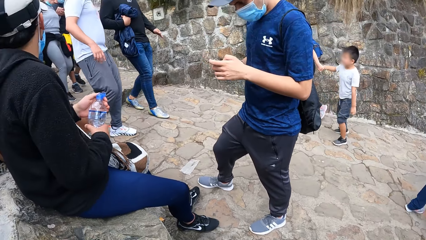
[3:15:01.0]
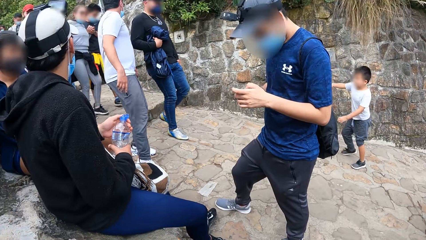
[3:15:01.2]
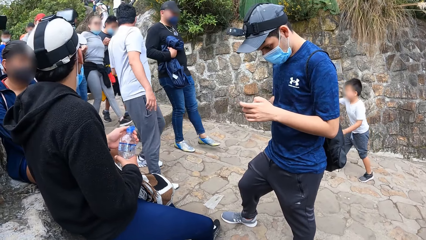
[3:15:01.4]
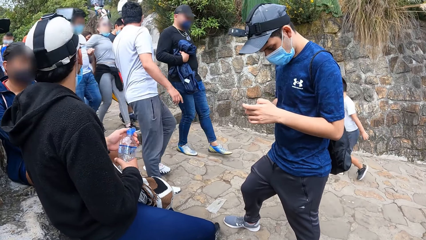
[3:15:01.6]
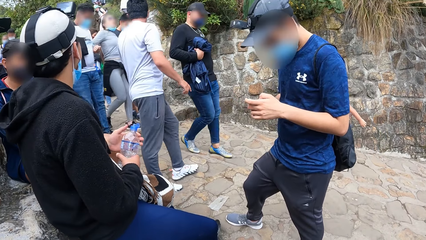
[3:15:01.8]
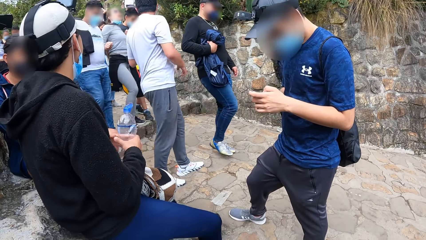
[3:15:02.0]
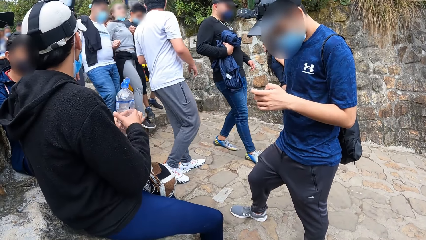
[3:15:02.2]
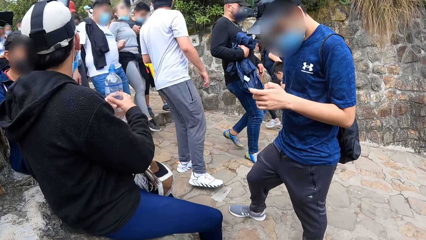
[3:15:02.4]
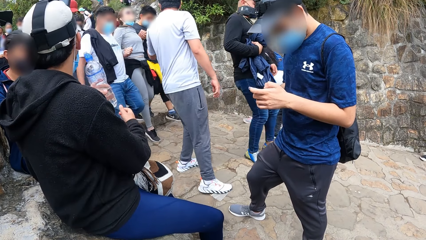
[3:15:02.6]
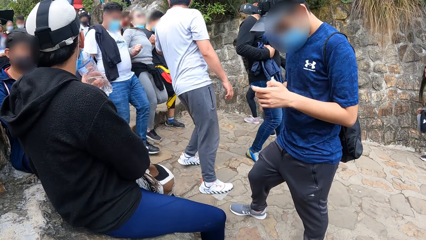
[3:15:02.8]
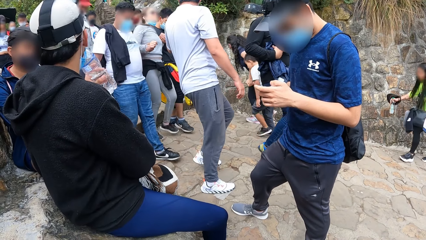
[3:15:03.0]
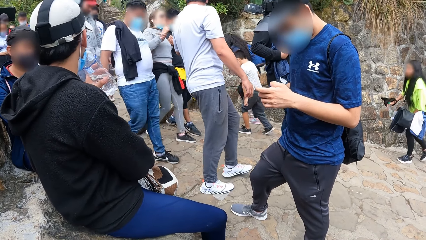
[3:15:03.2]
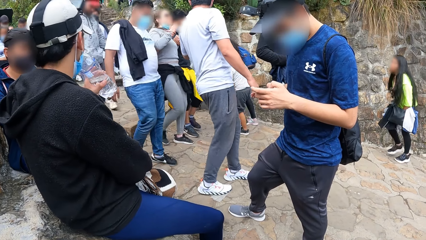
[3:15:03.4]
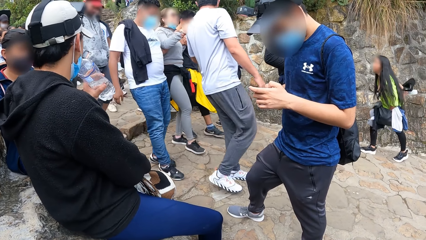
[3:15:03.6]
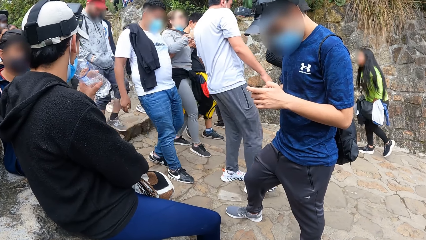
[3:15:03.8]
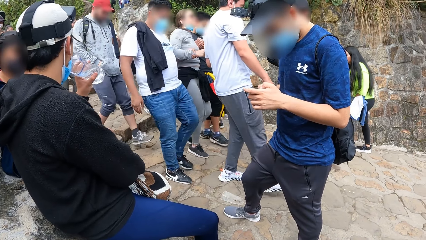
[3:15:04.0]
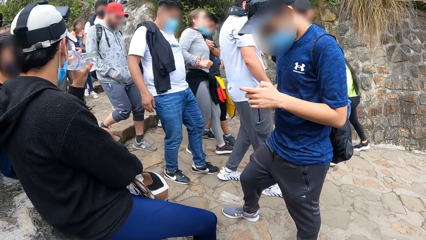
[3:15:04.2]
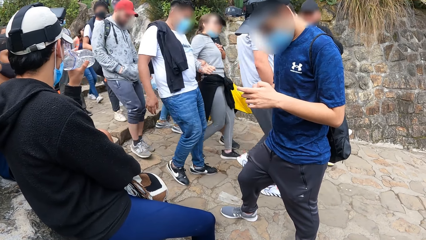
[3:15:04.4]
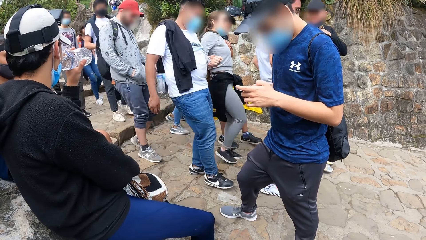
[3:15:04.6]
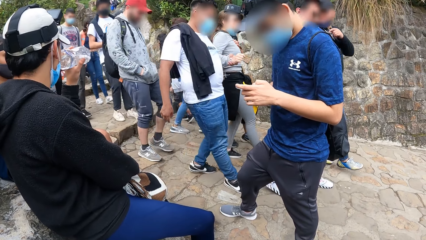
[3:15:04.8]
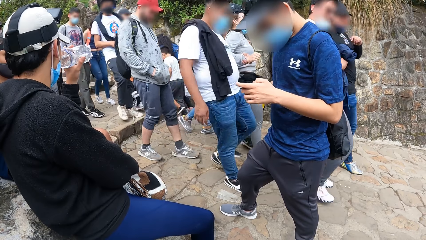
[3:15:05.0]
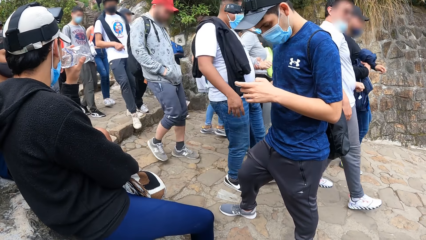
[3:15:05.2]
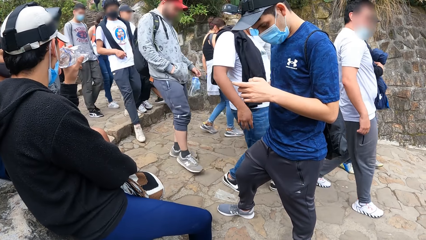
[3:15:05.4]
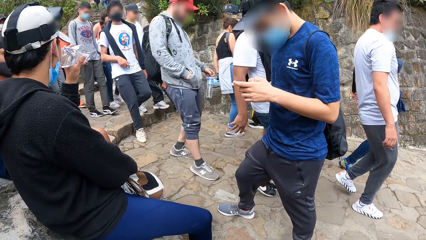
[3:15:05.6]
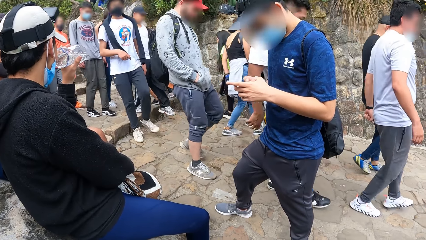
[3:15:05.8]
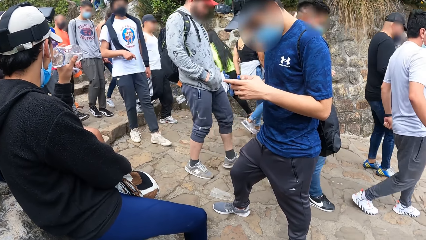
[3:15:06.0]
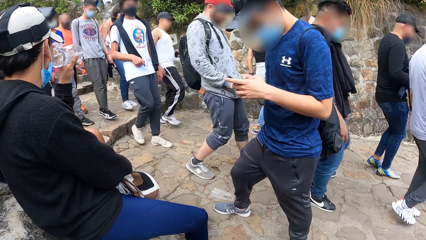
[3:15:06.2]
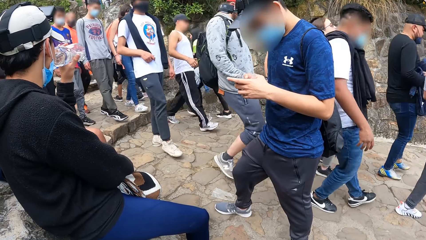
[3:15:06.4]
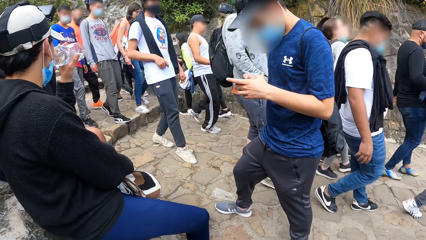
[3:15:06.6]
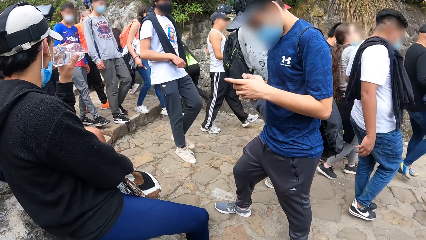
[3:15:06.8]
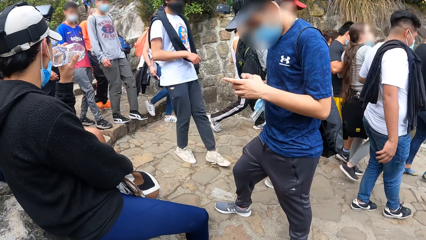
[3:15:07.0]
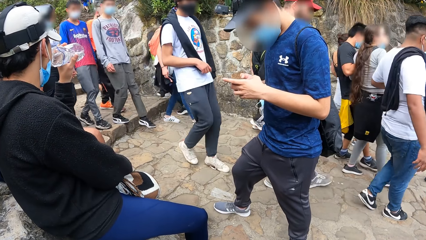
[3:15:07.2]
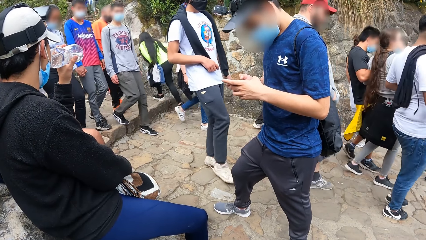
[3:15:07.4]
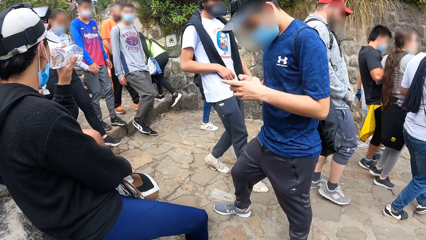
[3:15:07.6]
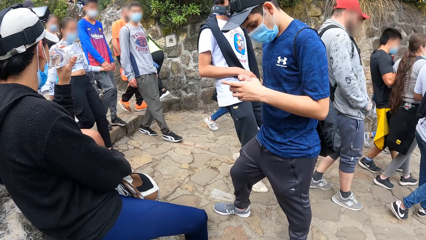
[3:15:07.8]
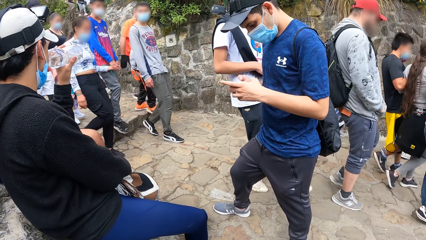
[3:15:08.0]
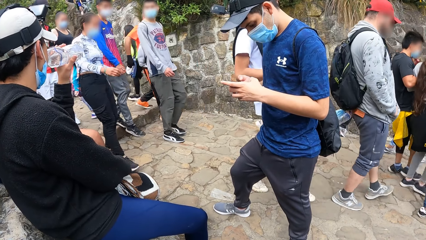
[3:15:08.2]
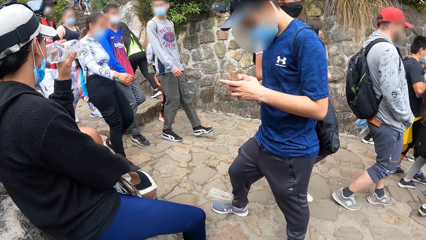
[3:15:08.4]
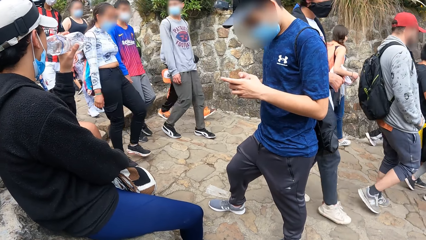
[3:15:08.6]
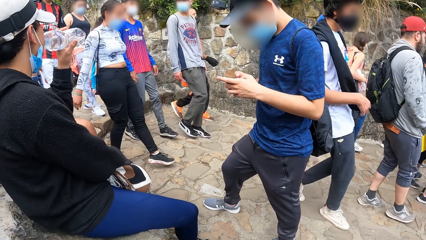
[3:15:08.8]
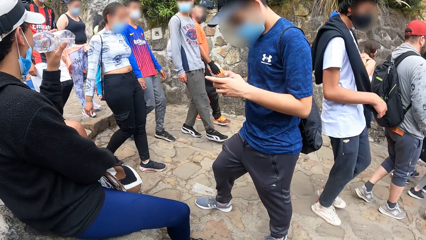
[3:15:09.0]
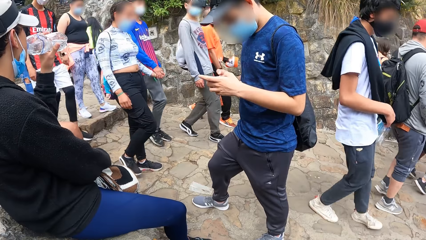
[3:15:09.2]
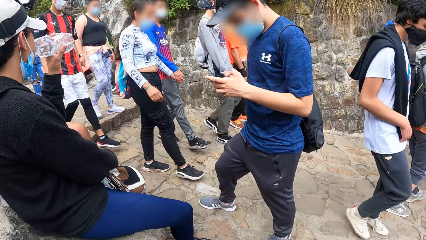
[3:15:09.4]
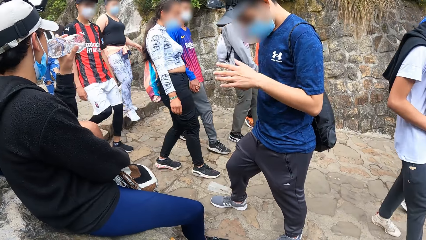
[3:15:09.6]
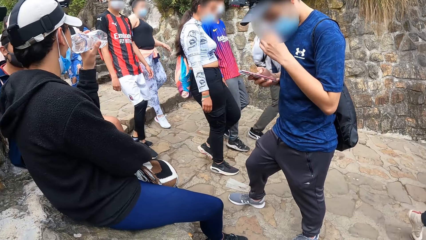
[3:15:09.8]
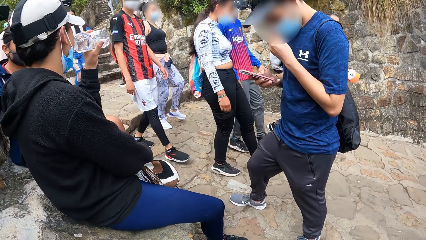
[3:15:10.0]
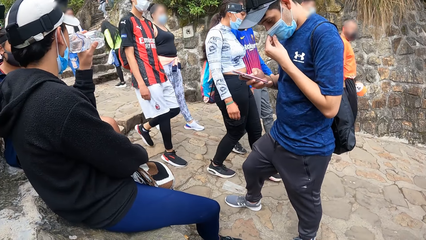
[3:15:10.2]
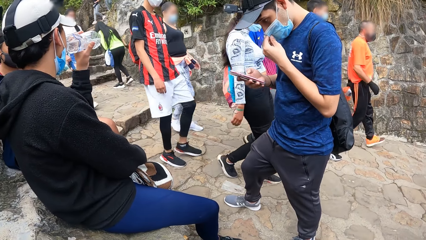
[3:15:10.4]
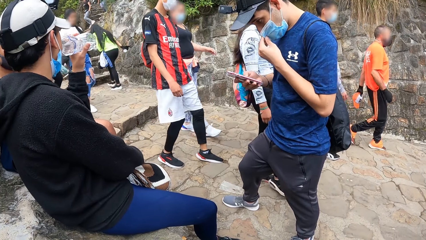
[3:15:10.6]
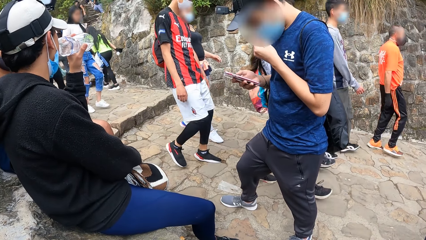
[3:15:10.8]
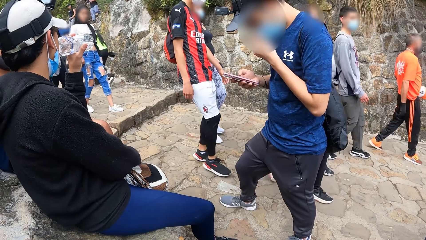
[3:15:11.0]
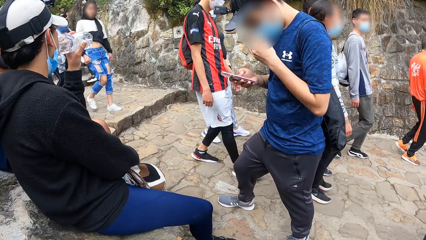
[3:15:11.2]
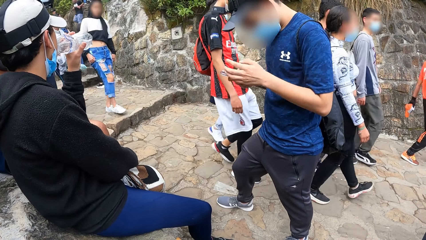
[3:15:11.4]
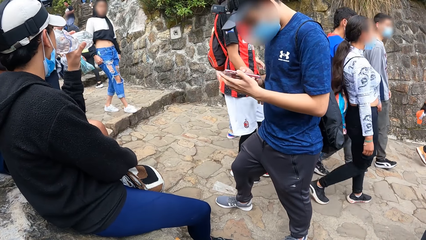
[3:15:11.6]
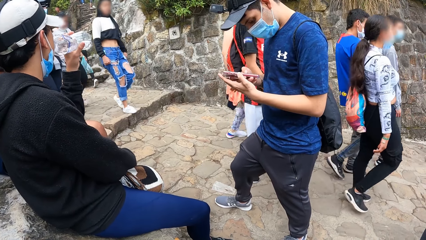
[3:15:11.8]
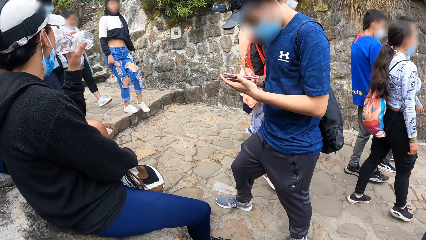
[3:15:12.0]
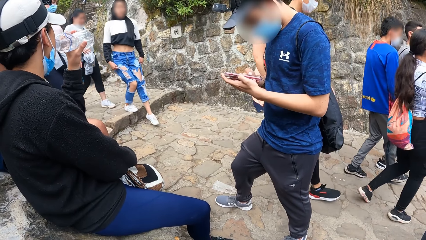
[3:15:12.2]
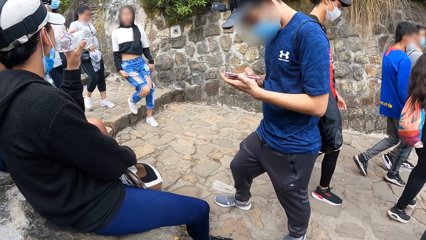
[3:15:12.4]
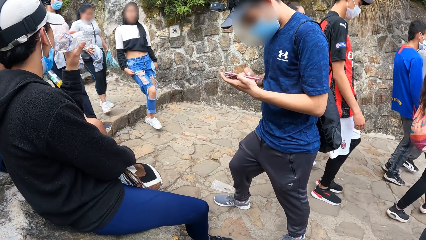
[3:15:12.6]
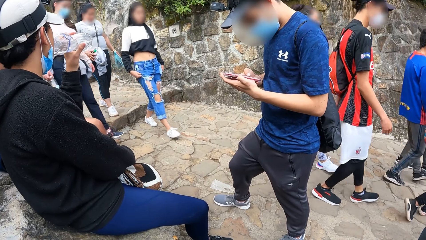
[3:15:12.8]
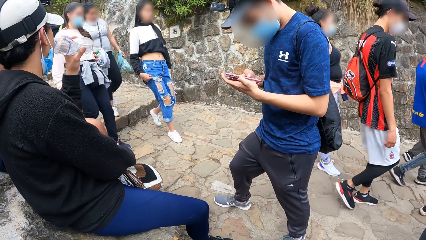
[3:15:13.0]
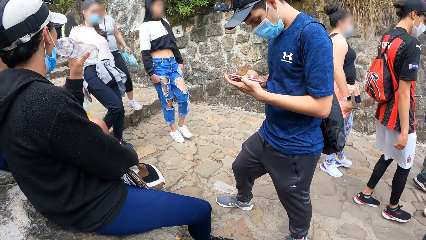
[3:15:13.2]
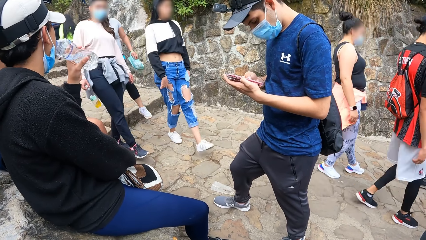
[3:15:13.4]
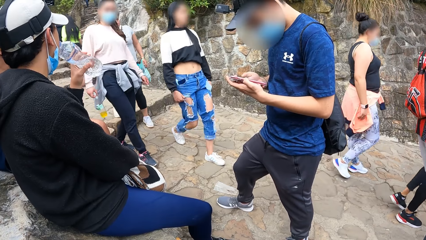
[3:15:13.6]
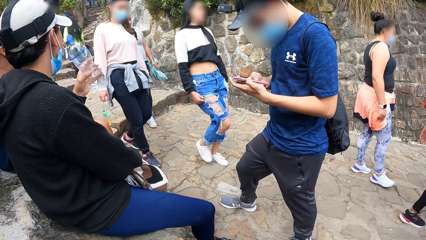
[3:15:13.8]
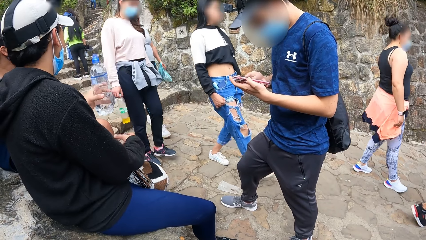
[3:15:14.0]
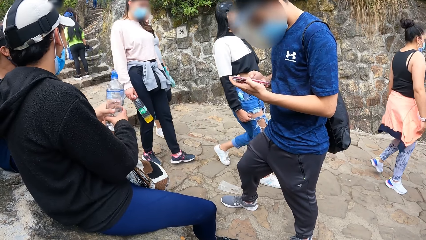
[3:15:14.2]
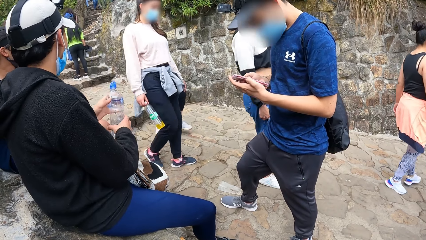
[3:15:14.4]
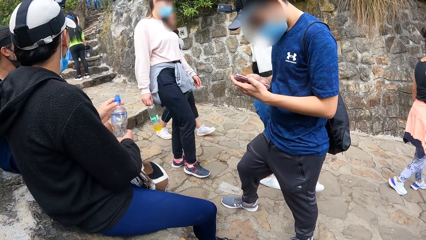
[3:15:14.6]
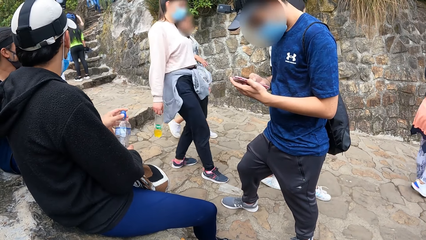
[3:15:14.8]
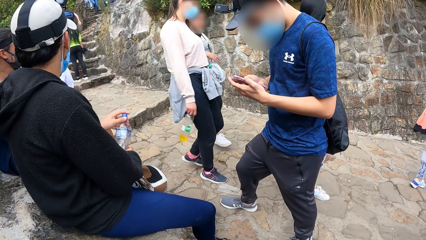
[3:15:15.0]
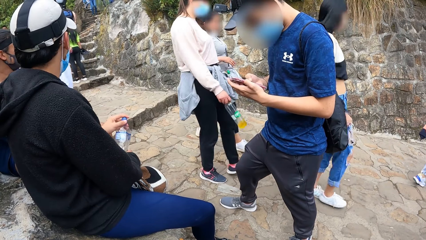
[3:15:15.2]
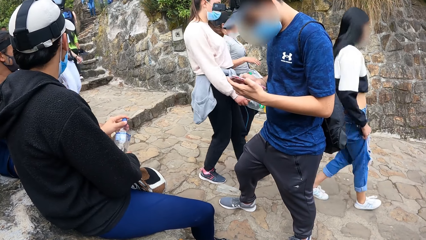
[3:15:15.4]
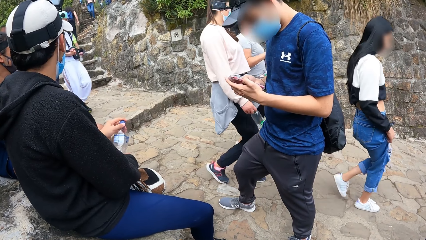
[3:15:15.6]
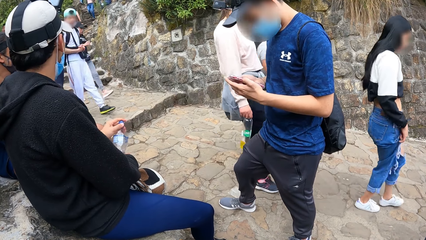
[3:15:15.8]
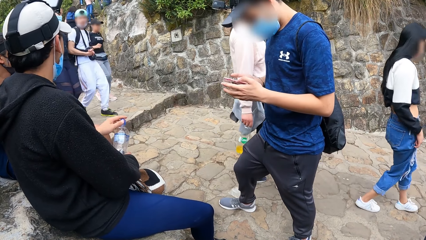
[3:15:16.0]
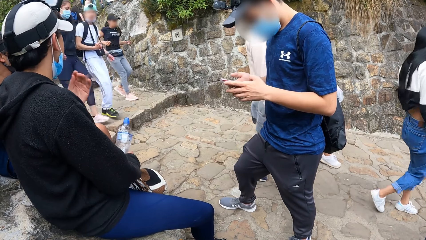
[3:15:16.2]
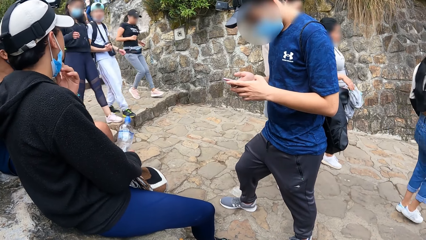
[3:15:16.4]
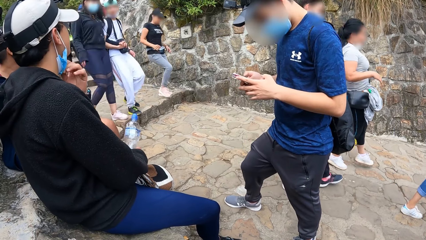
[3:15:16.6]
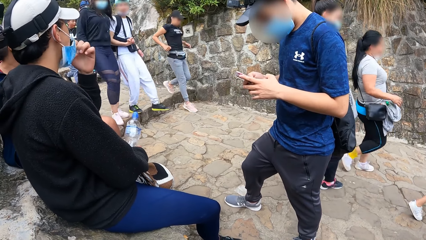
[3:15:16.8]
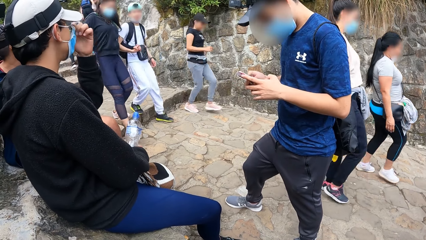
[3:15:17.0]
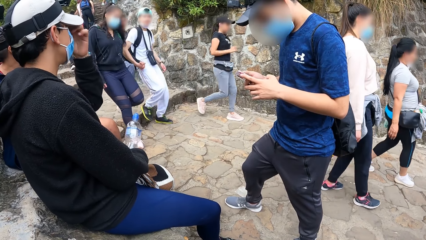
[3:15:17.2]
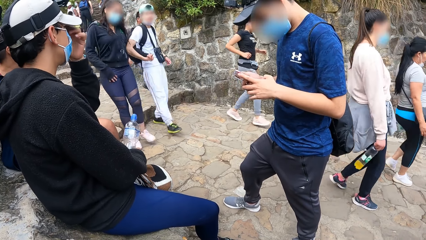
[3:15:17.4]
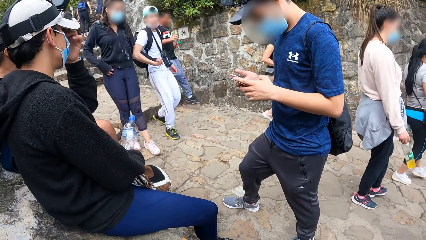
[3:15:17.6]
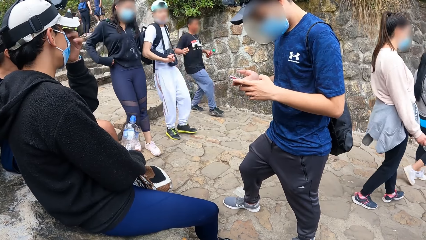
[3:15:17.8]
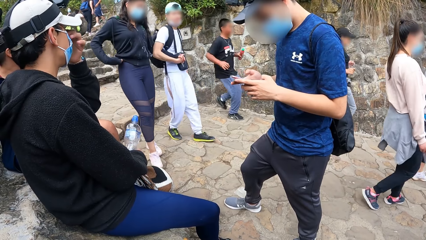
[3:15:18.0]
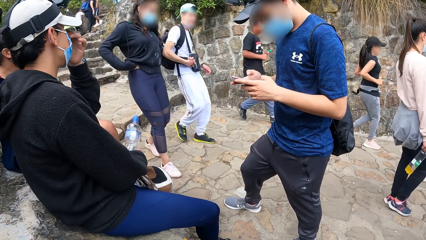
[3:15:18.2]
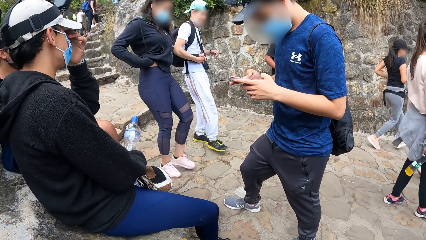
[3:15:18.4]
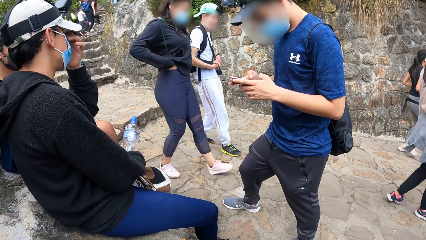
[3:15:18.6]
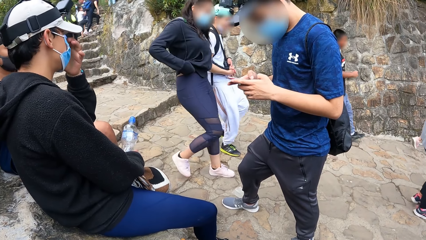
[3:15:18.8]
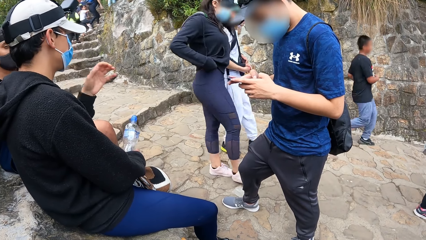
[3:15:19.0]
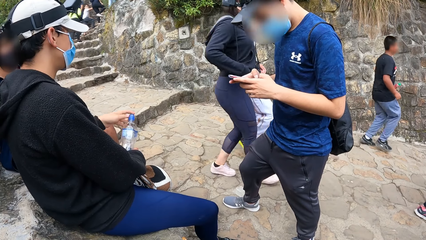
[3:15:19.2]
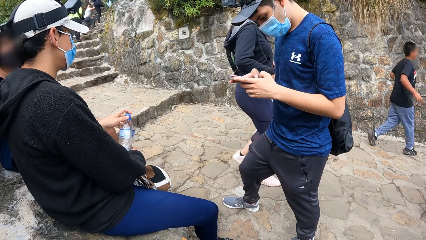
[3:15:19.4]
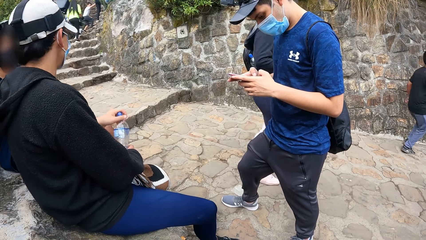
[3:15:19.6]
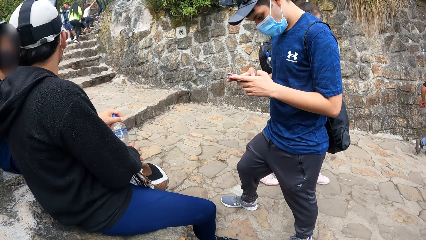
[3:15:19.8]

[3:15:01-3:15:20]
The other man drinks some water from the bottle. The other man lowers the bottled water to his leg with his left hand, covers the bottled water with his left hand, and covers his mouth with a facemask.
